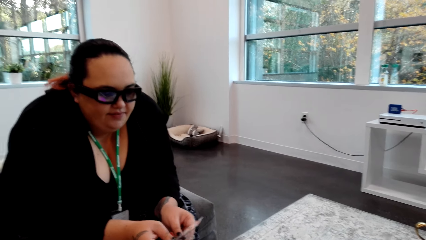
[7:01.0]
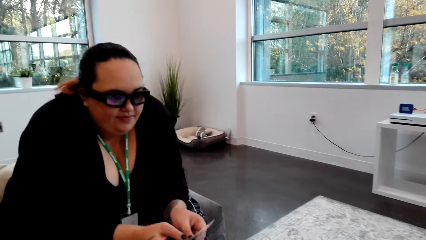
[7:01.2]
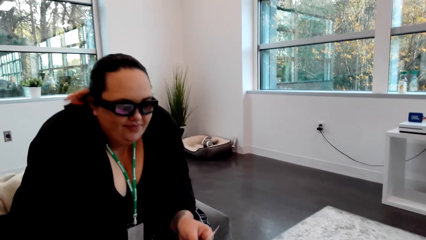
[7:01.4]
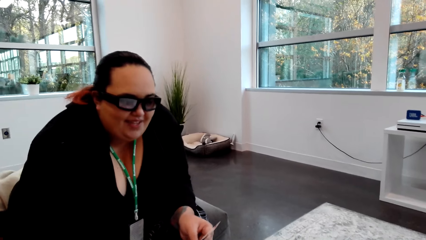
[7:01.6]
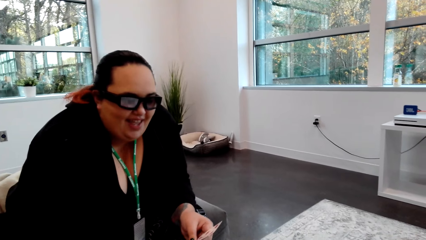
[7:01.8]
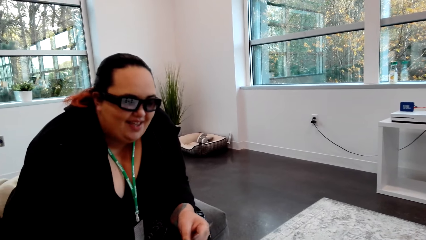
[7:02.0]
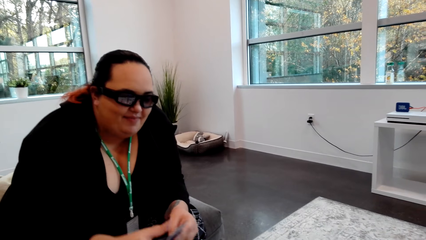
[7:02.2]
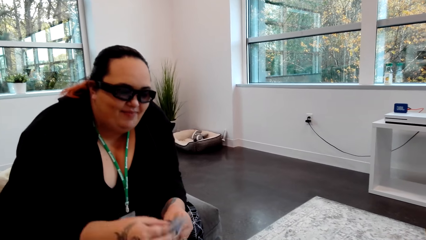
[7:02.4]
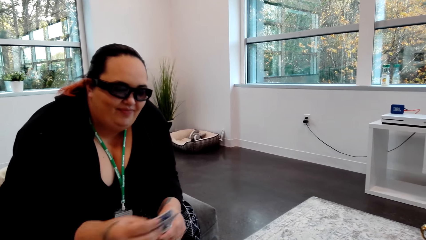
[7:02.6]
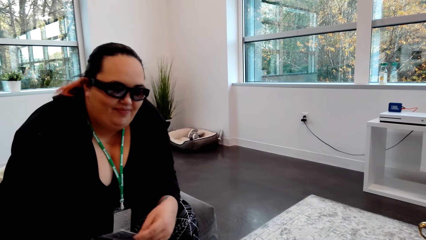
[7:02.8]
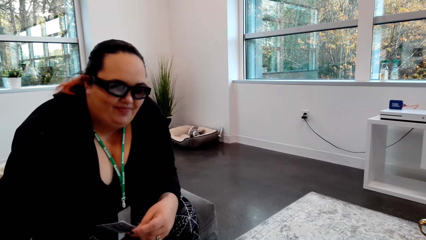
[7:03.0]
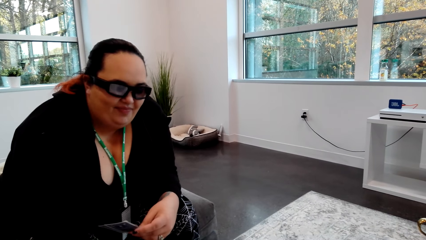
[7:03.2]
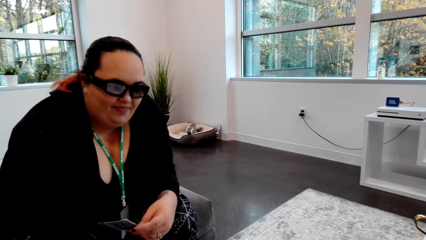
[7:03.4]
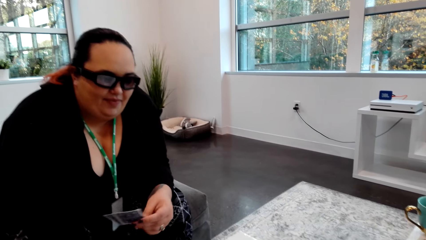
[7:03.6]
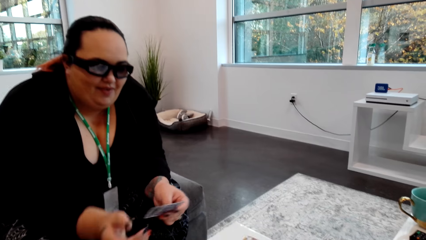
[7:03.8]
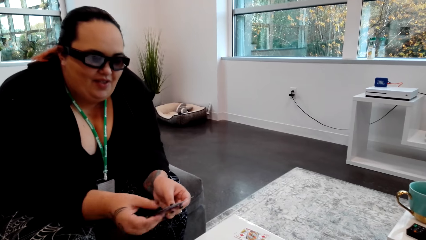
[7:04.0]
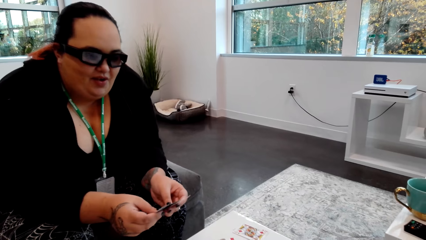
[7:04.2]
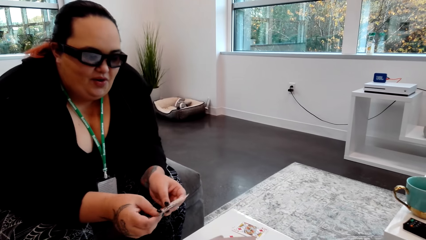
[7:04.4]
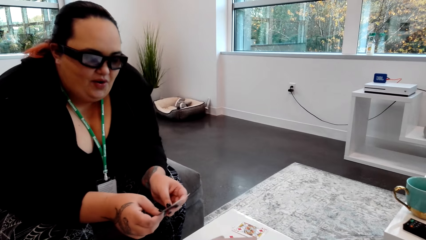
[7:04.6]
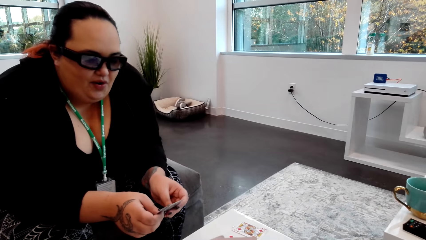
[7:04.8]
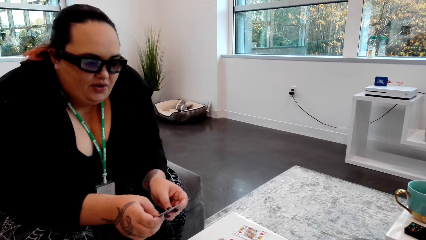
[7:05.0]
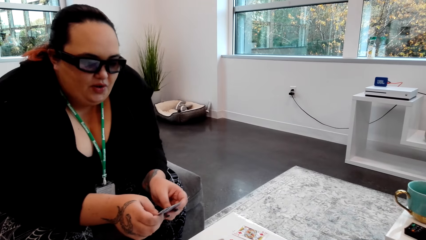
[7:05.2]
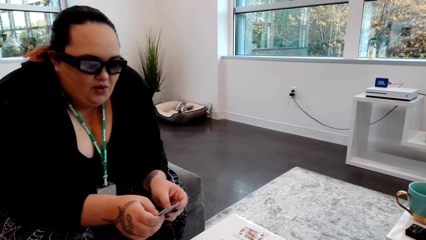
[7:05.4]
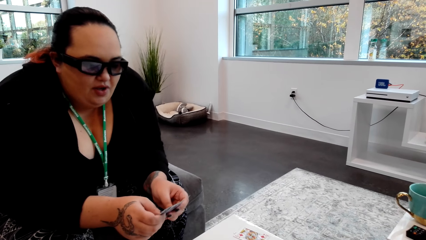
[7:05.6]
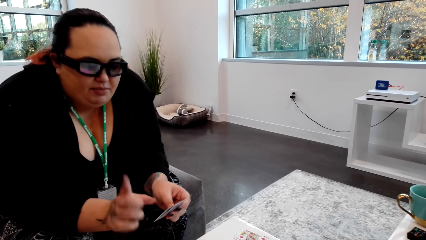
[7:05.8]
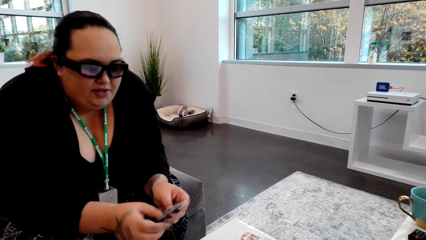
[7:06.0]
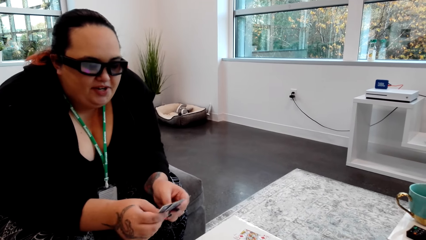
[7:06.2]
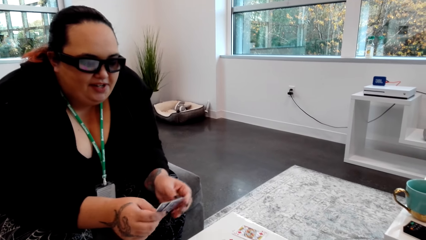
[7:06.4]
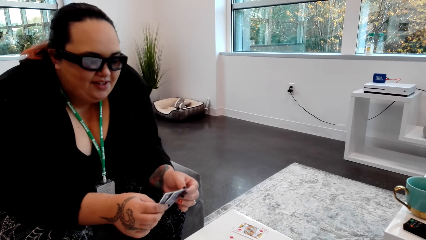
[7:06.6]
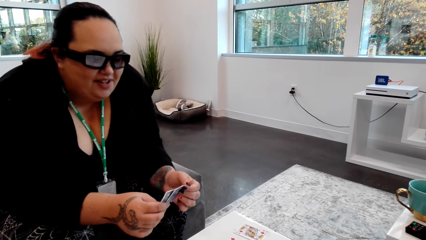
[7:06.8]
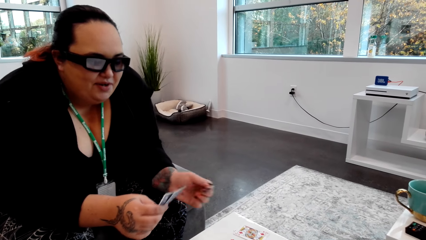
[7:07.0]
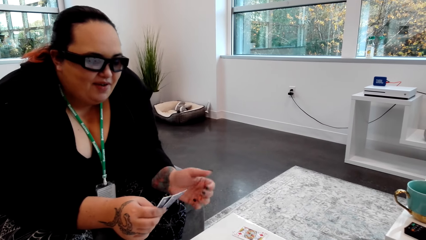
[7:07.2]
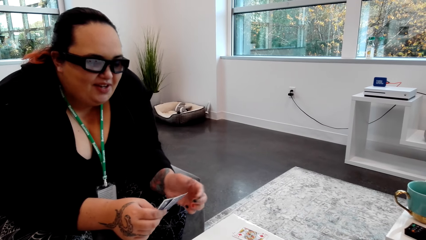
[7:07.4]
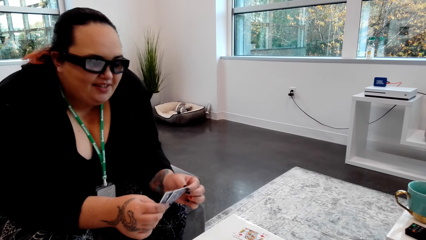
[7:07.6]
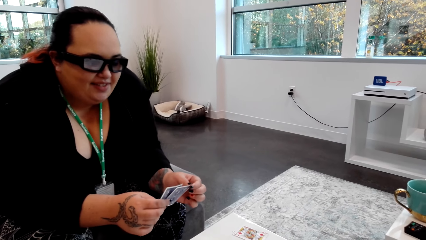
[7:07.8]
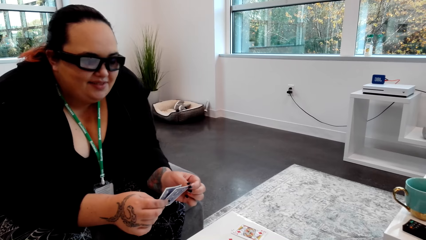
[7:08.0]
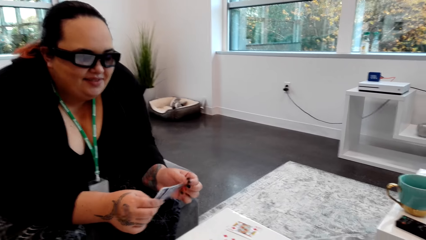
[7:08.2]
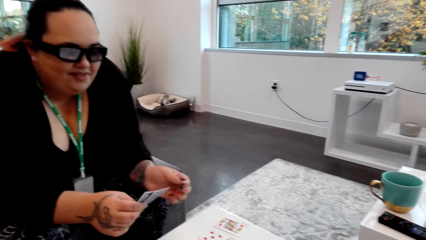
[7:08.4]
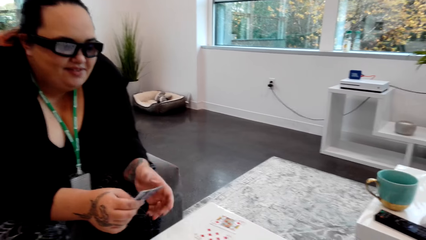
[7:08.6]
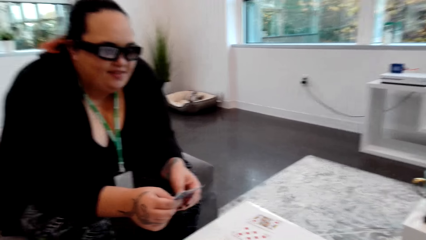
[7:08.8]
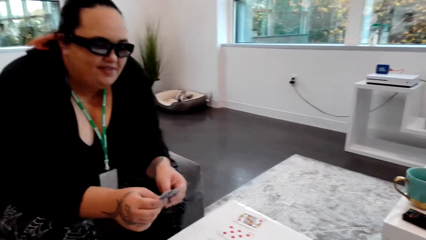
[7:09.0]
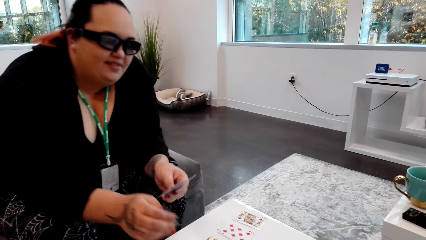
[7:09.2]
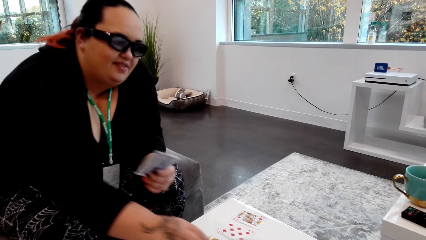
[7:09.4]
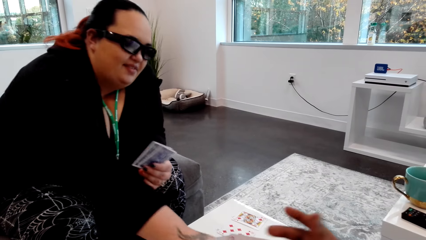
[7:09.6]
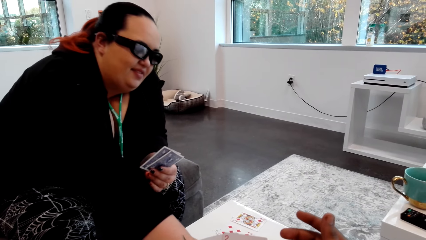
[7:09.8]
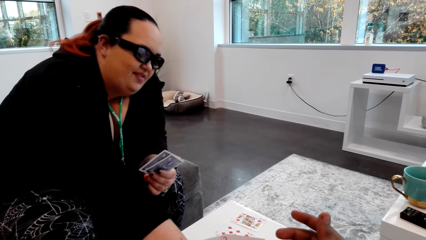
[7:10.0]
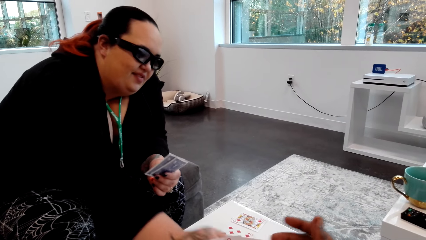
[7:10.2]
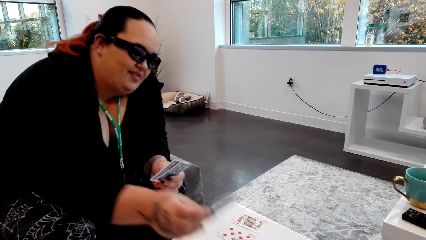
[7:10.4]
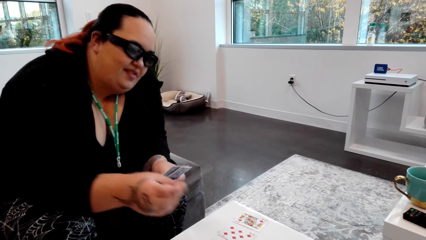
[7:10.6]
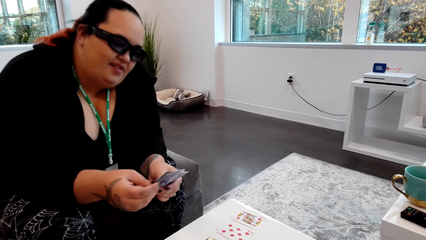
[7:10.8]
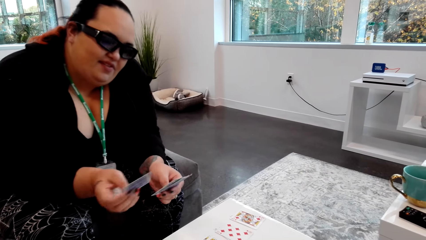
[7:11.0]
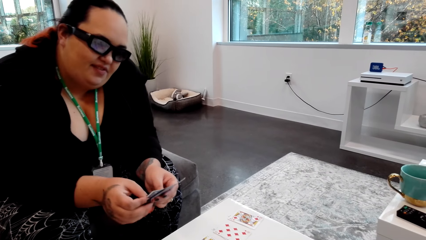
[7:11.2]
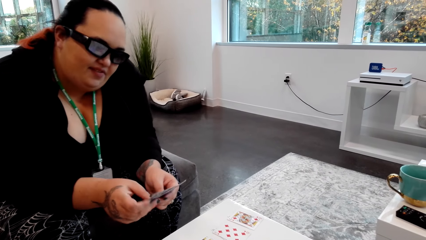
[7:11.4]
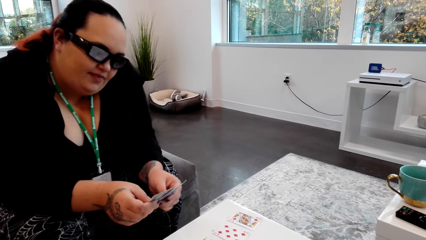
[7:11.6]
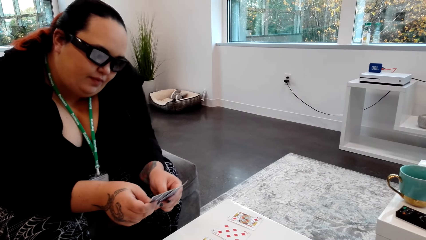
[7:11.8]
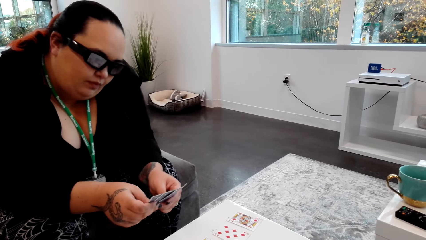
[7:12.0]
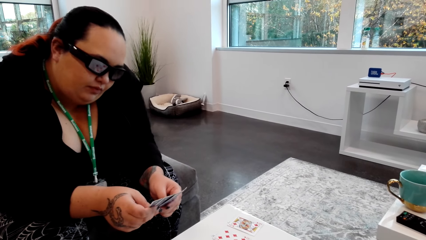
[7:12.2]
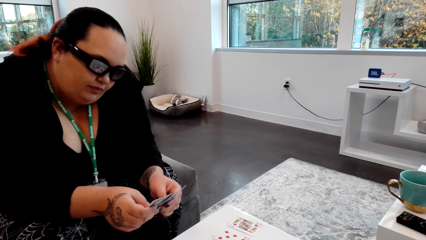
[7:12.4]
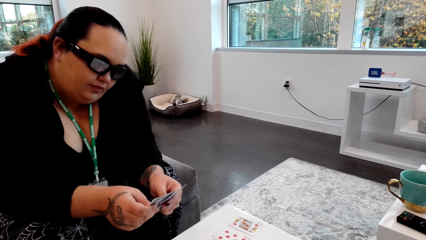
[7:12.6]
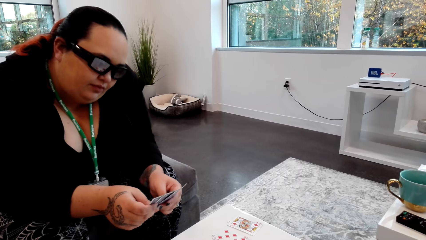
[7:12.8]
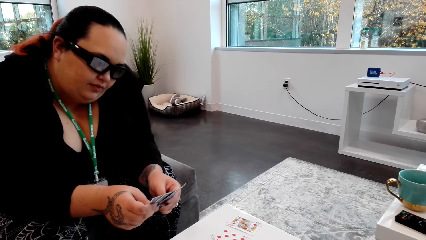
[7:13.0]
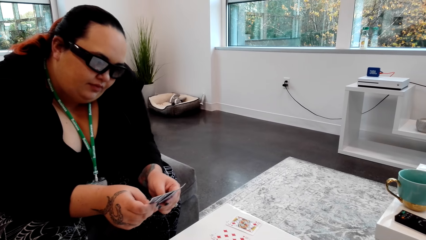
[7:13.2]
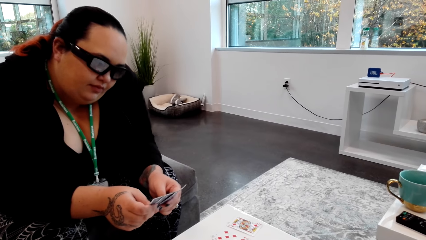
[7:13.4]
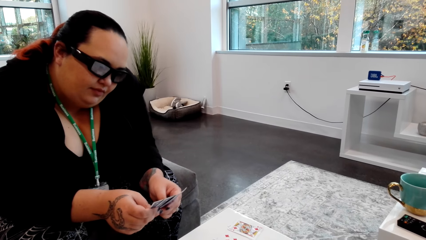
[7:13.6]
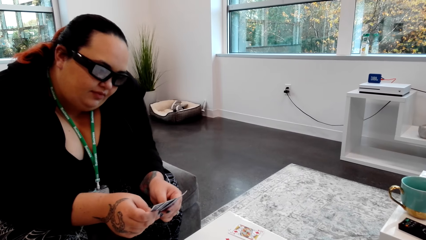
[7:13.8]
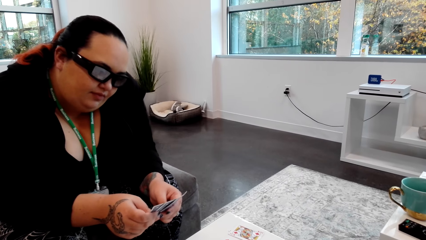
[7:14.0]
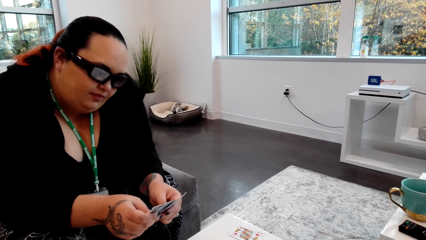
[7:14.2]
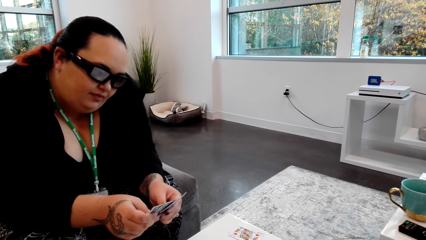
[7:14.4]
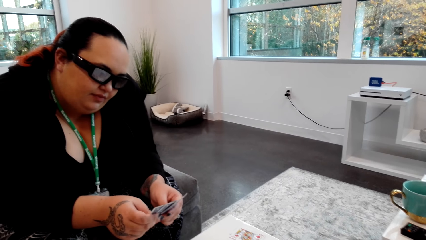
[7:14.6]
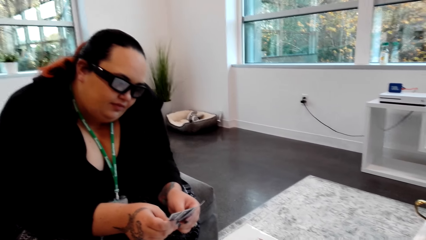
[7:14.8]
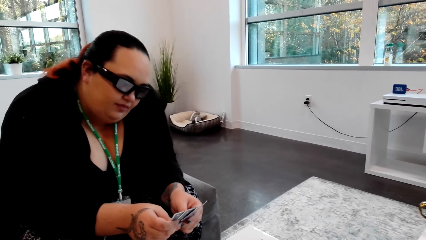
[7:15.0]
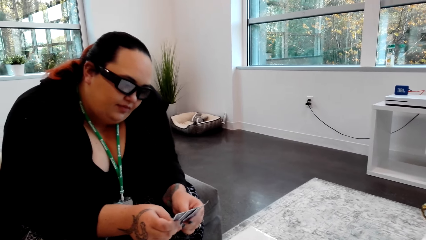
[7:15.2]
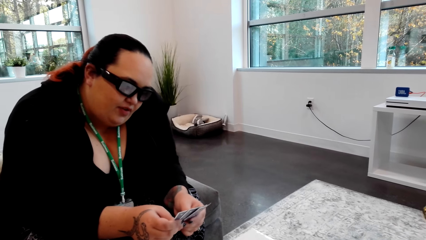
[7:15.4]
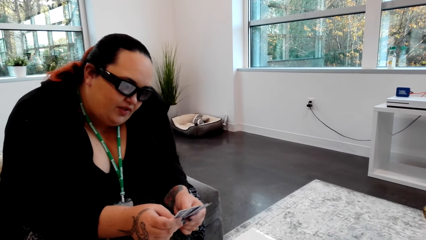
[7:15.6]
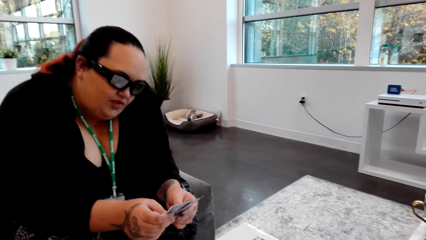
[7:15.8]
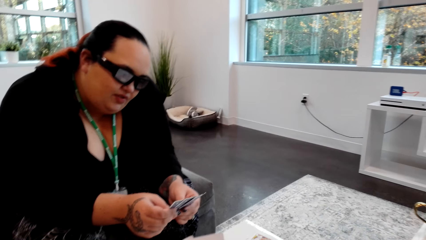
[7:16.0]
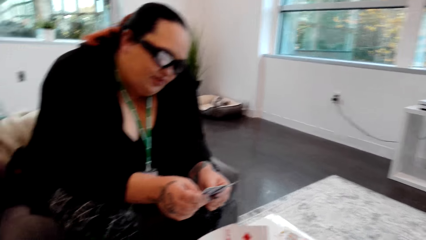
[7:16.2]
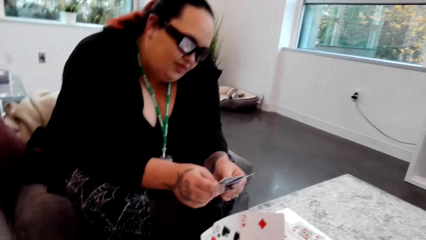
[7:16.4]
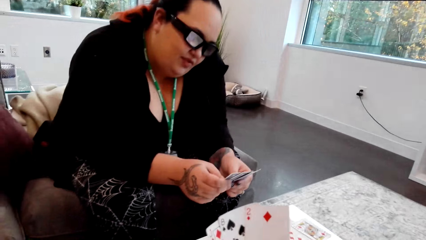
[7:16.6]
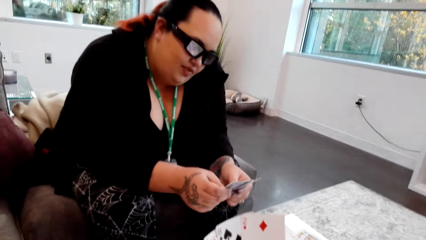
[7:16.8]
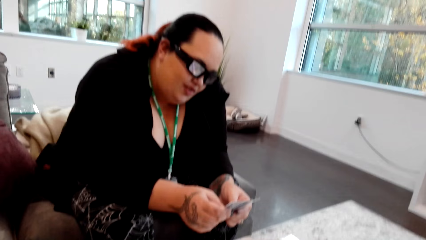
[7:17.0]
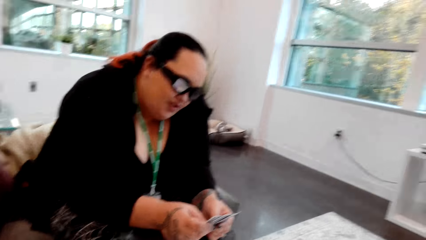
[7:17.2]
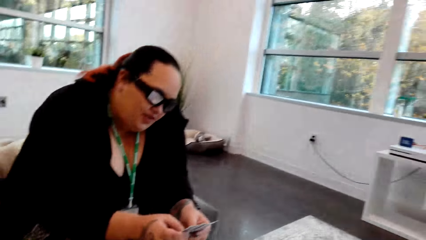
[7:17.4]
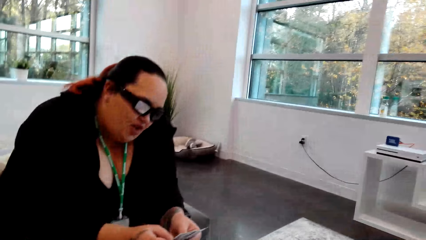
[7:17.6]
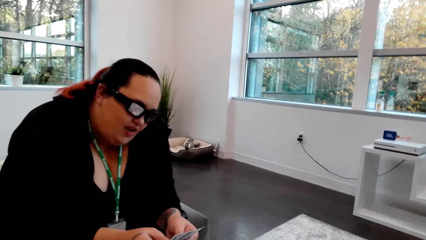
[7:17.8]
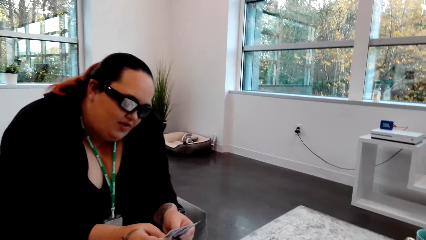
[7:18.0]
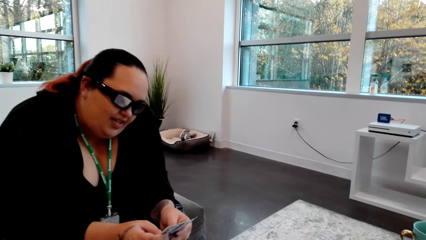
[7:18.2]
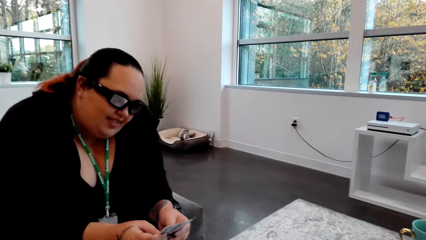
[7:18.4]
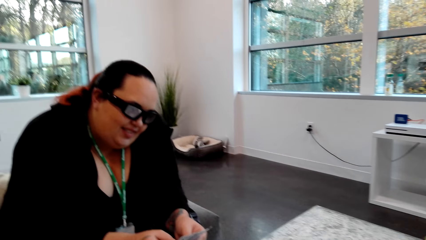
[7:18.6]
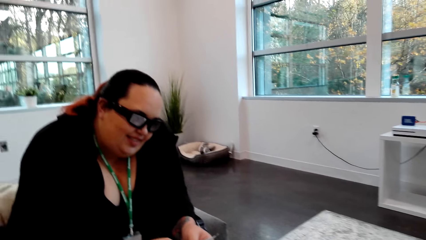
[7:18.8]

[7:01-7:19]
The lady plays a card with her left hand. The lady receives a card from the camera wearer. The camera wearer converses with the lady. The lady picks a card from the table with her right hand. The camera wearer converses with the lady.
